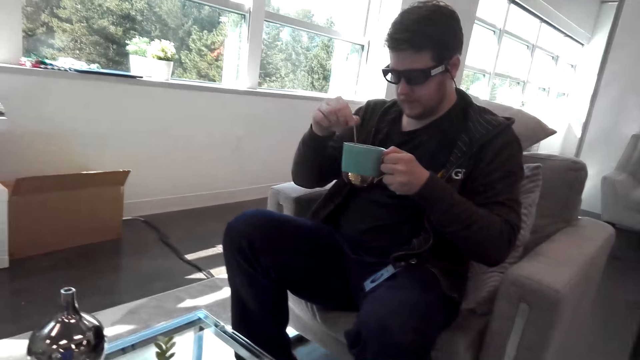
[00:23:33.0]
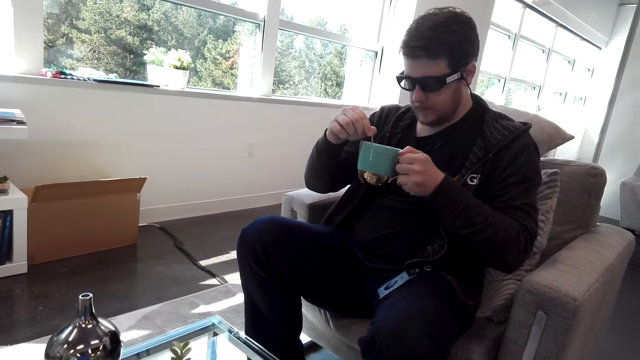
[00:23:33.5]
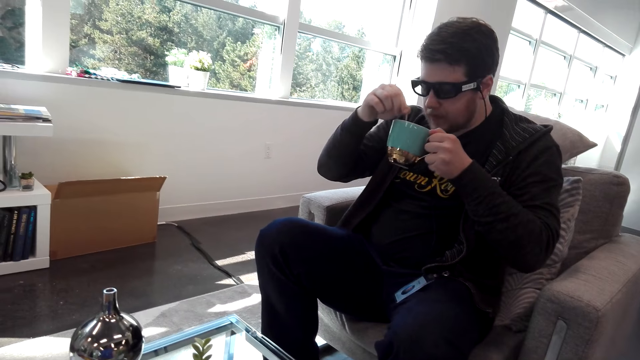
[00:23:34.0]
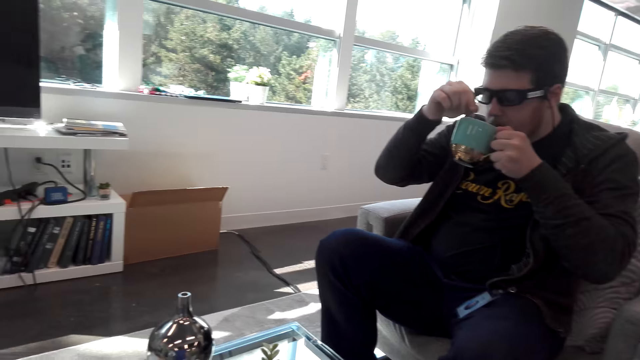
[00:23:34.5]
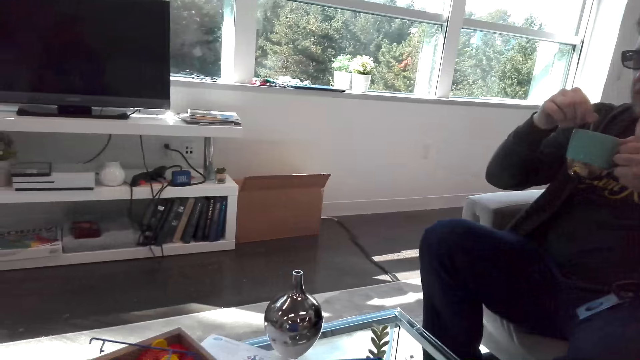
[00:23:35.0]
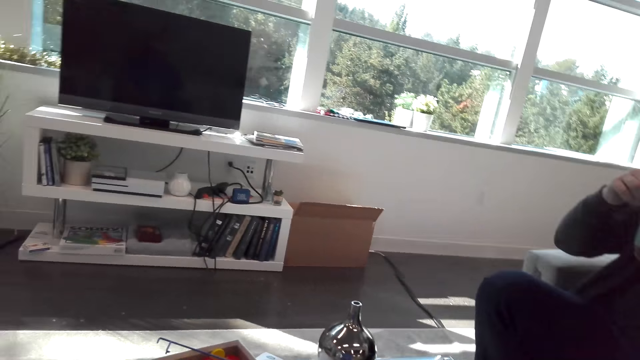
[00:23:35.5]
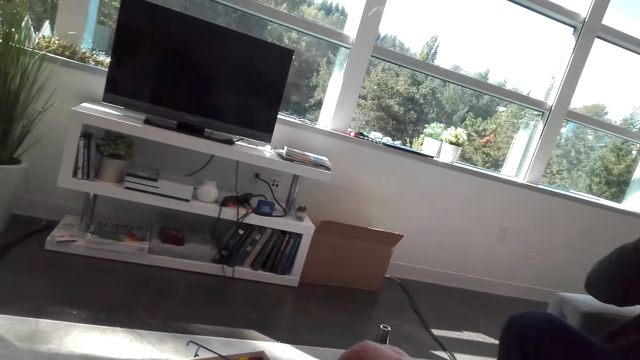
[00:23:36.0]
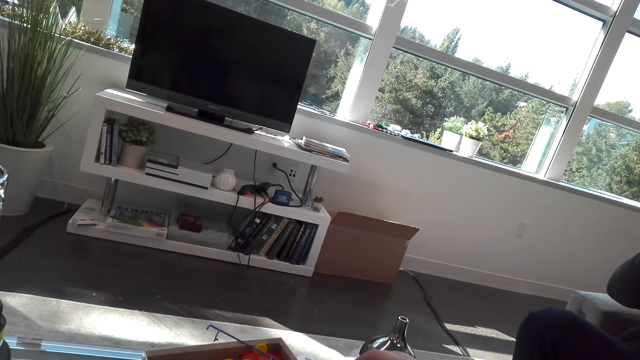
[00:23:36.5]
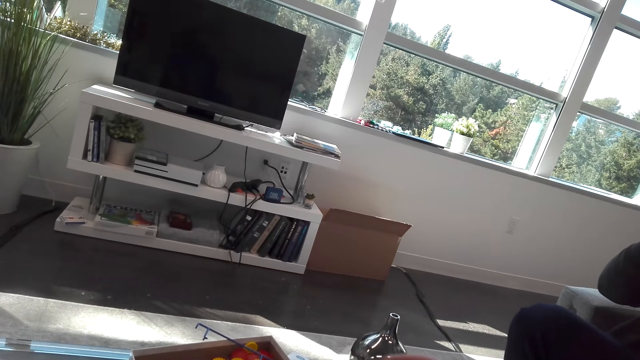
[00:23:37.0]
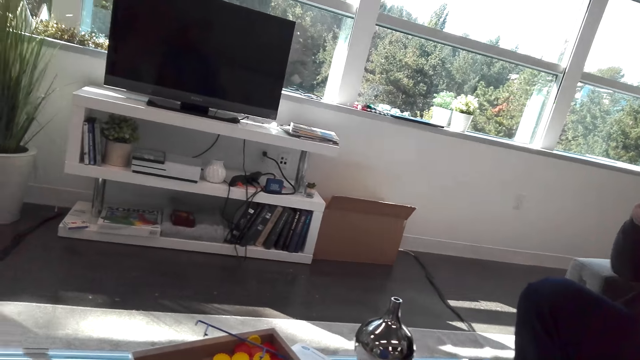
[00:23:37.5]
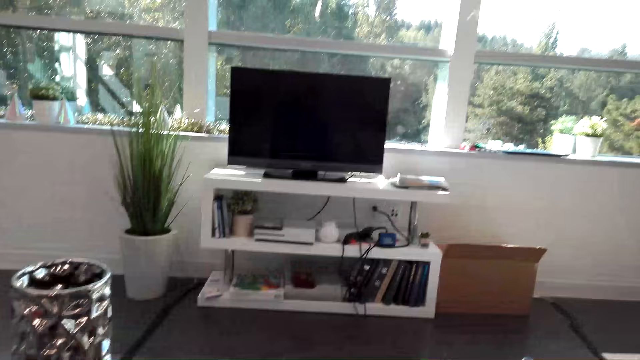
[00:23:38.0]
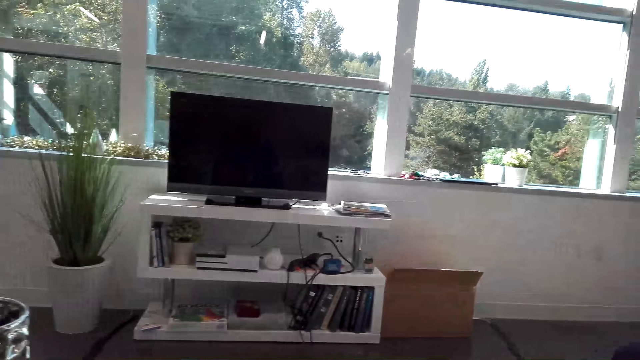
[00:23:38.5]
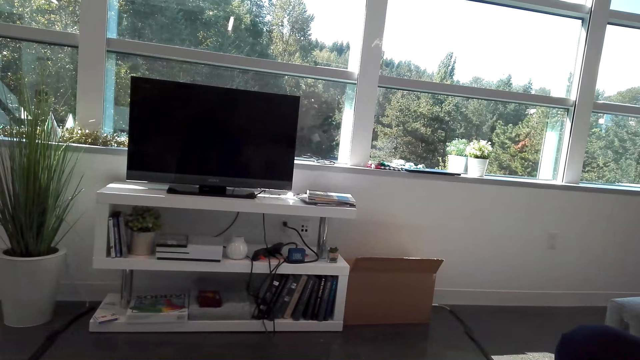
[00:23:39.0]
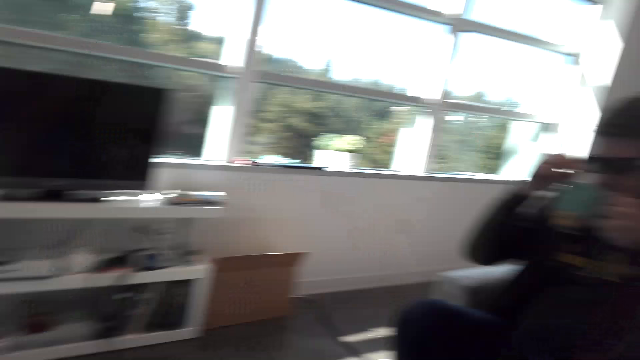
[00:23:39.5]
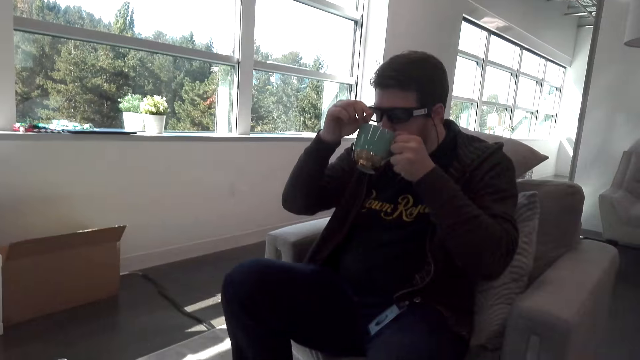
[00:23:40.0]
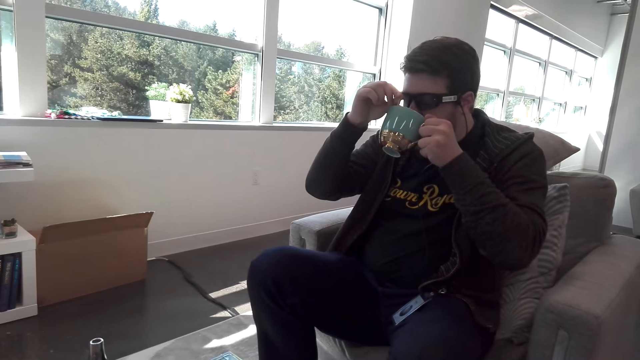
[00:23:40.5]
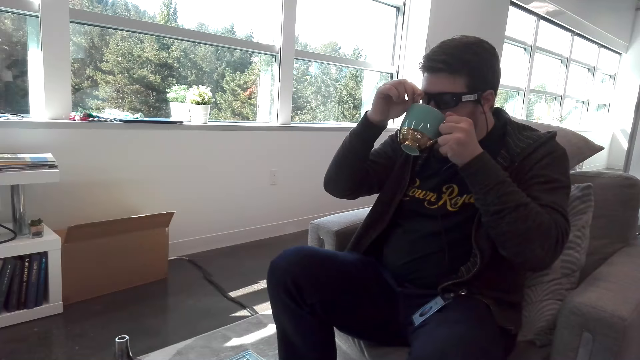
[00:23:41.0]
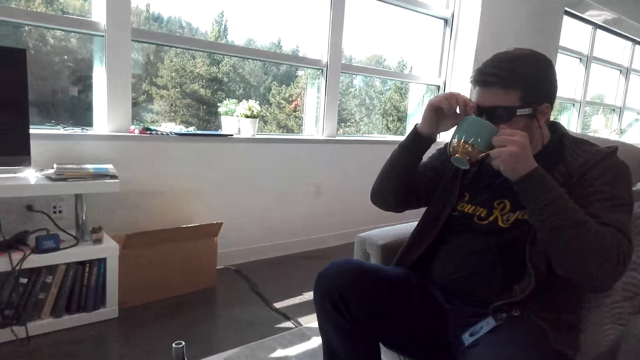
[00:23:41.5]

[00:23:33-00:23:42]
A person drinks coffee.

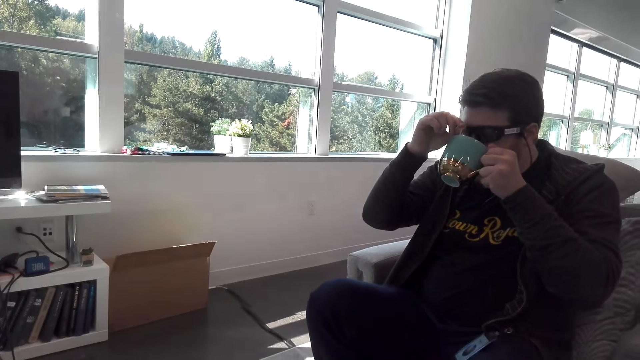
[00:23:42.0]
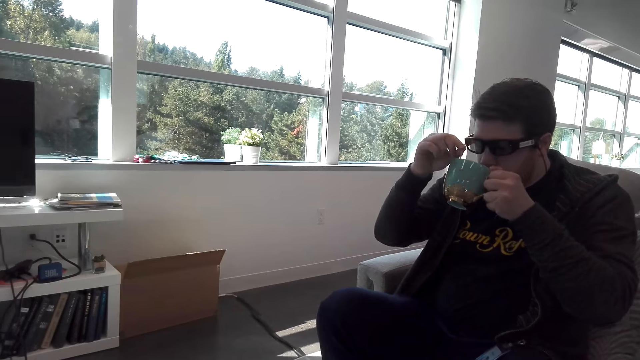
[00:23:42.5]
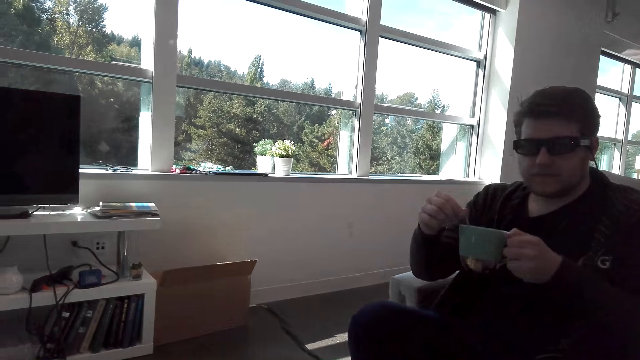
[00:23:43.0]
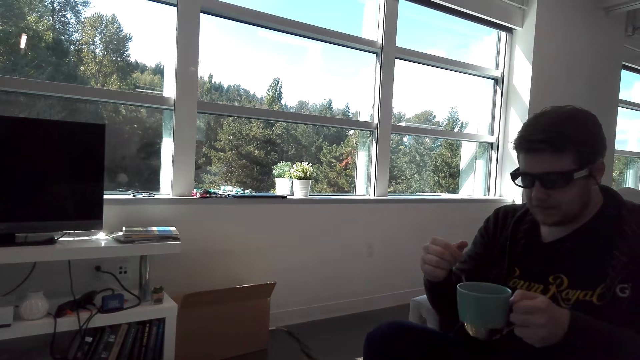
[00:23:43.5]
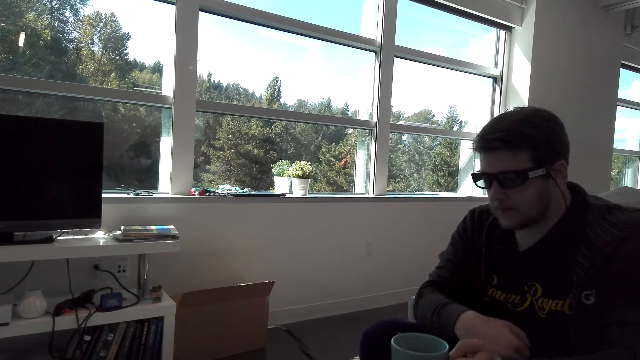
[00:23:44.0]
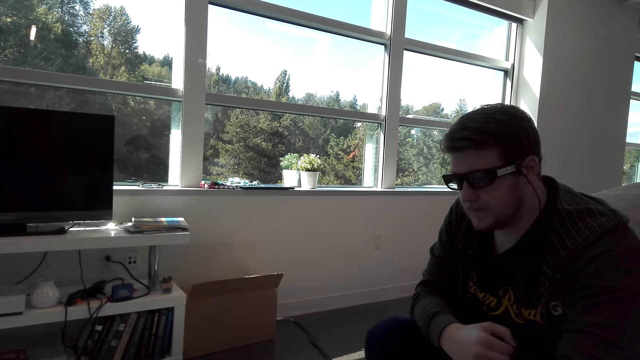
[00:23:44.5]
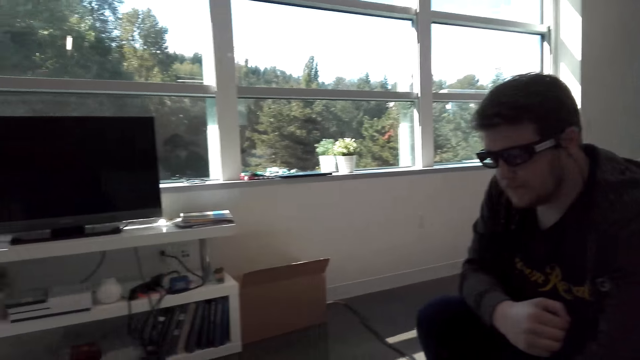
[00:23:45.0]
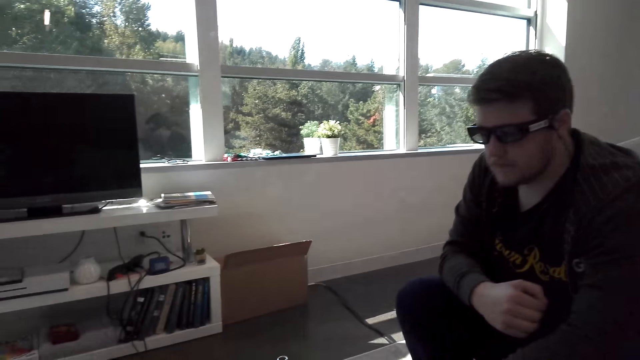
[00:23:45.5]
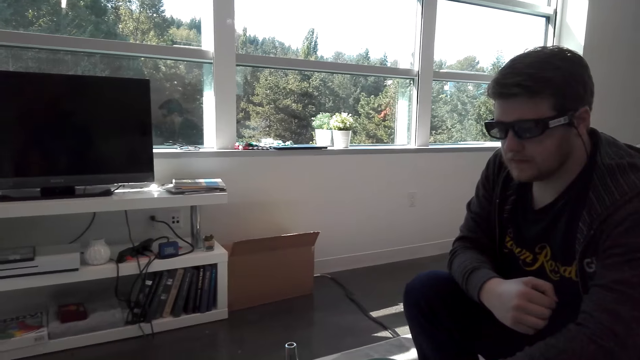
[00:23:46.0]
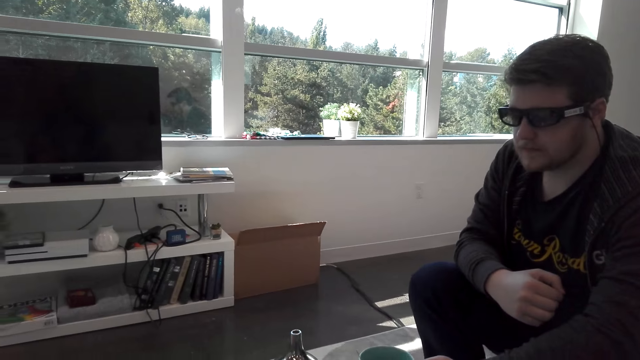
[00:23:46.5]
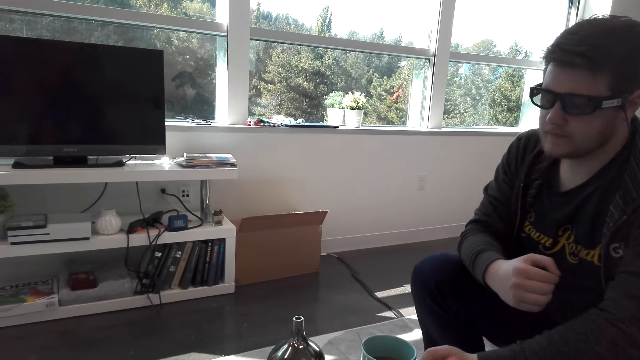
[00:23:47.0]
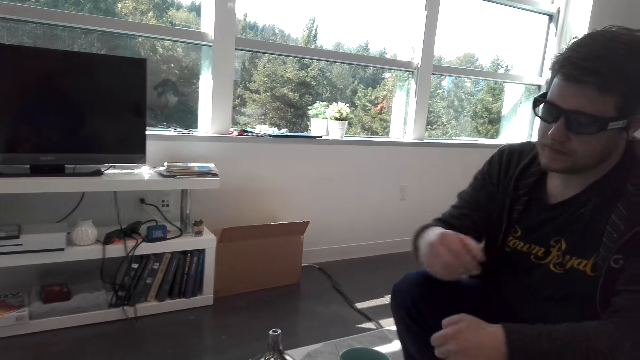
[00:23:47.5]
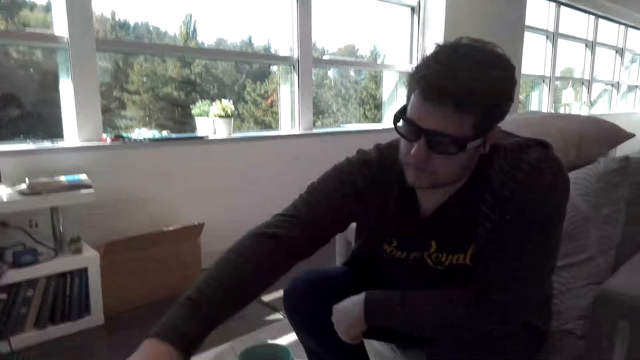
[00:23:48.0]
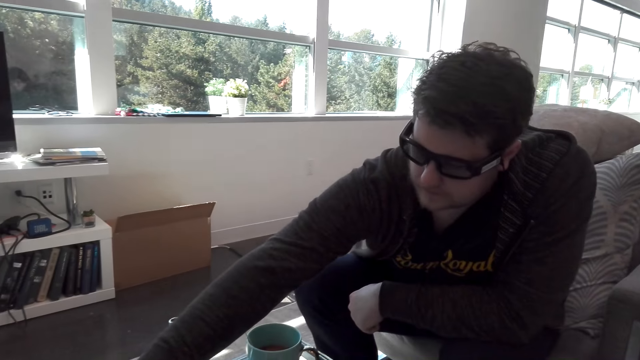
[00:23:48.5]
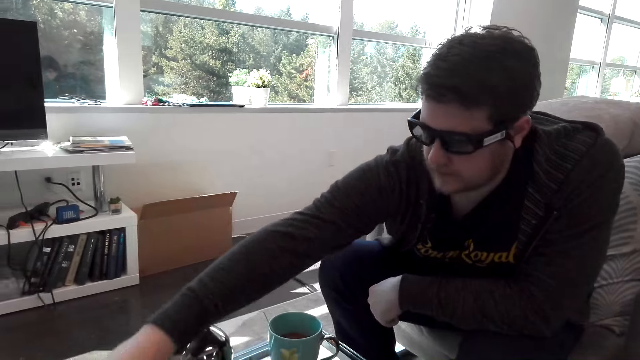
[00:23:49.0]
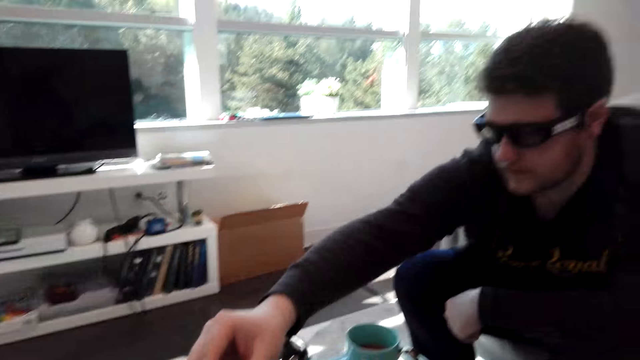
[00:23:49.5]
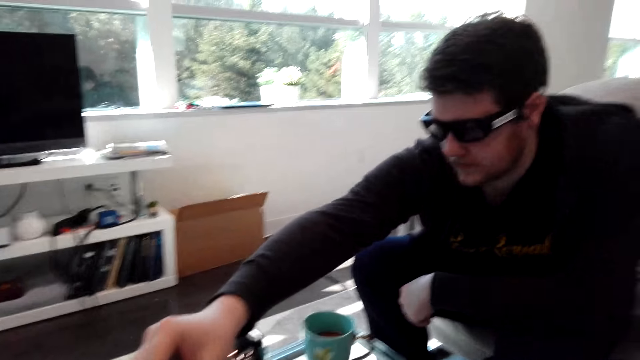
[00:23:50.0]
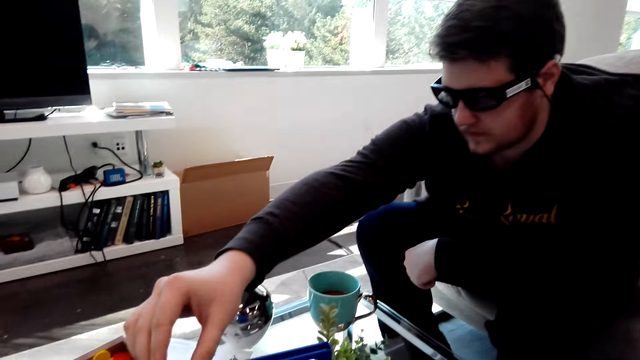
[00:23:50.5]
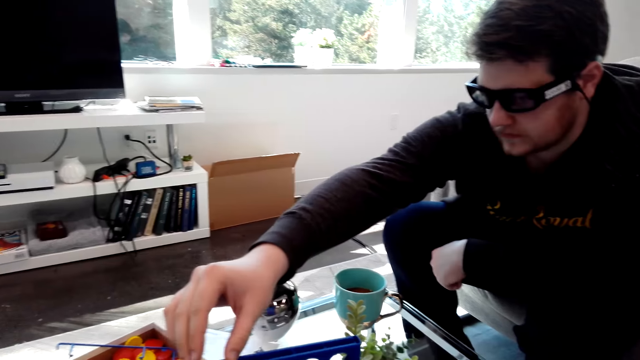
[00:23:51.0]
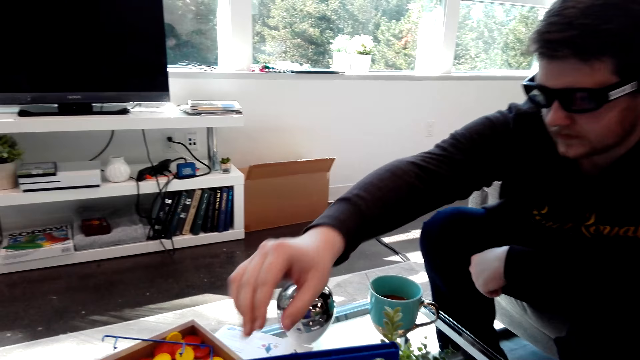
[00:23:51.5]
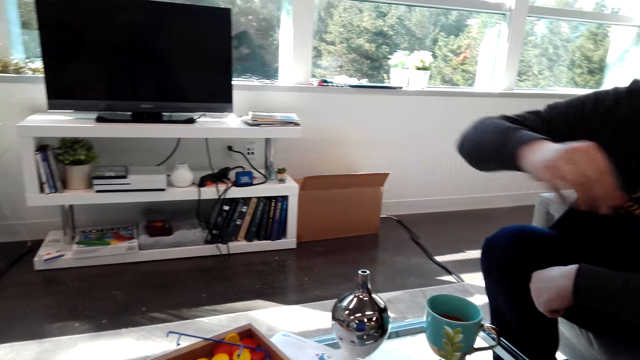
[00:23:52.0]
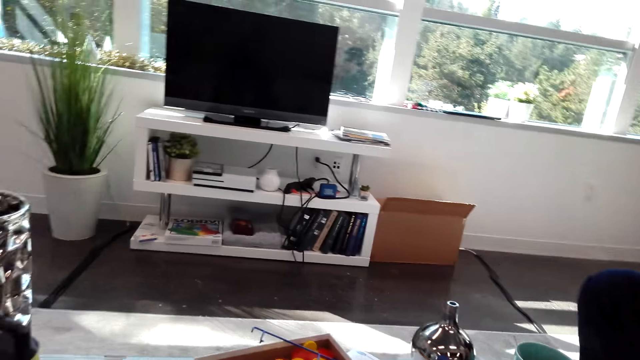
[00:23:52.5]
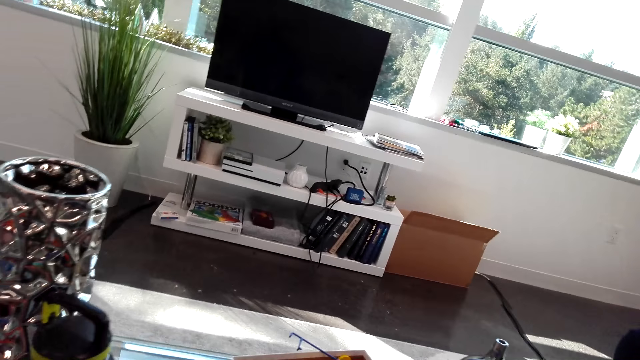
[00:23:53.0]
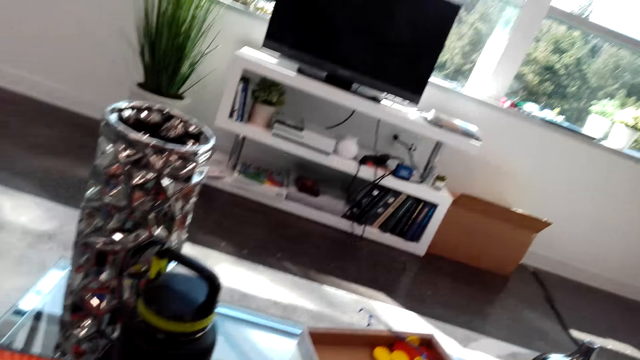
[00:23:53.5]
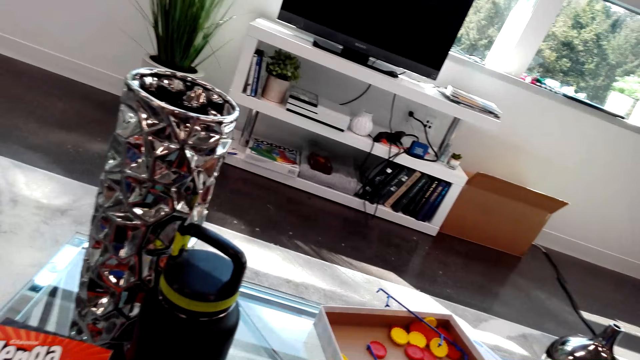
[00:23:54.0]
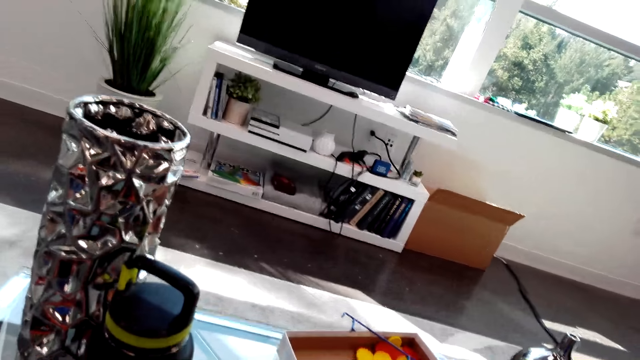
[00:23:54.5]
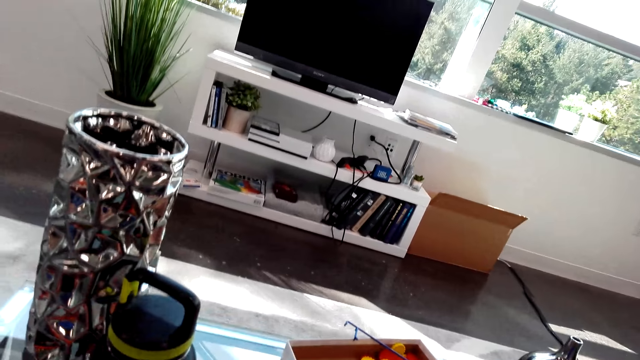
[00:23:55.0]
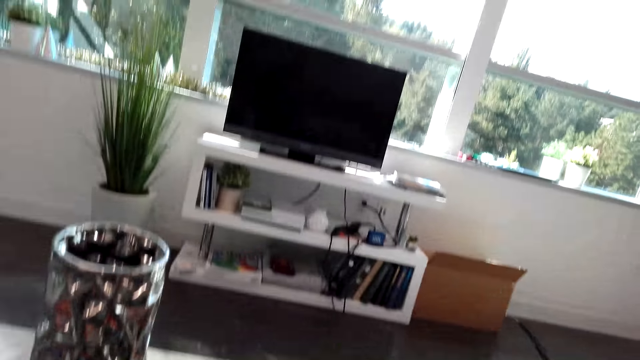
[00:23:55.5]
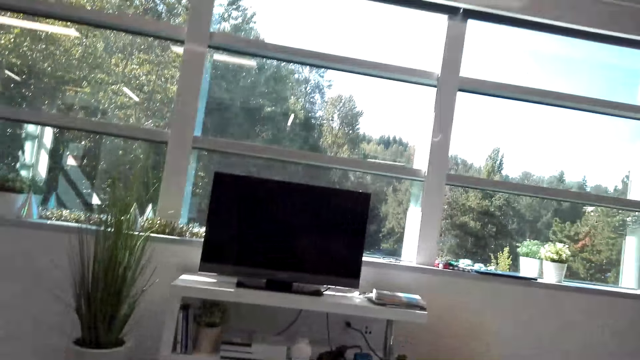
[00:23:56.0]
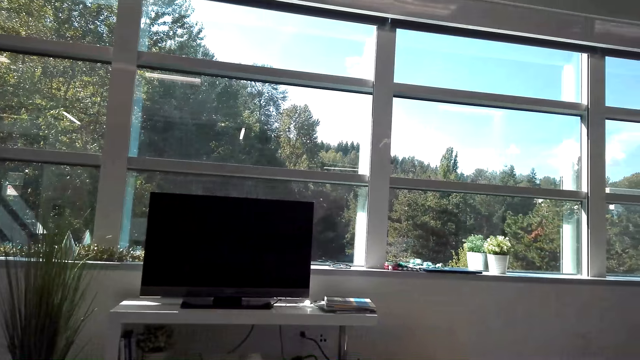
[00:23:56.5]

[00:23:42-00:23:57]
A person puts the cup on the table. The person picks up the Connect 4 dice.
